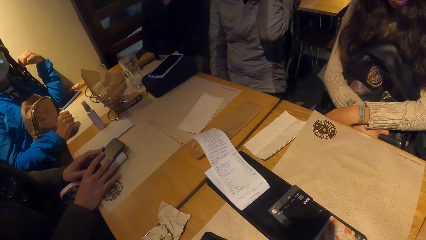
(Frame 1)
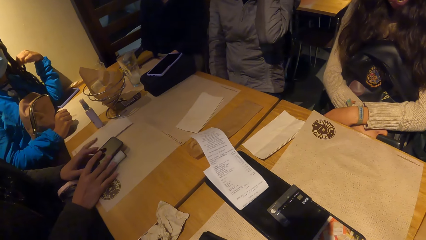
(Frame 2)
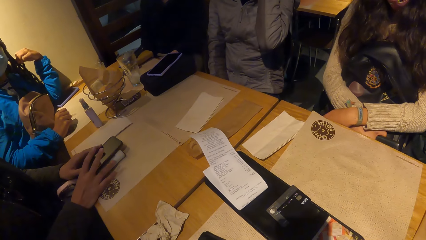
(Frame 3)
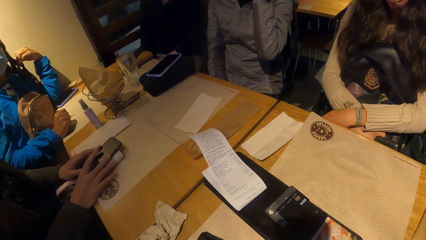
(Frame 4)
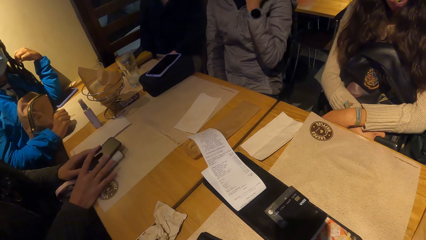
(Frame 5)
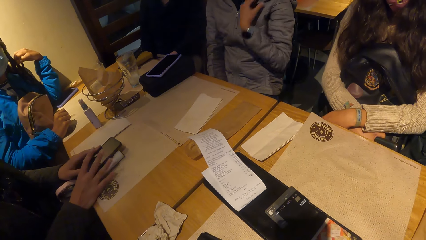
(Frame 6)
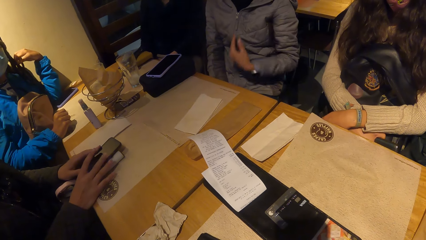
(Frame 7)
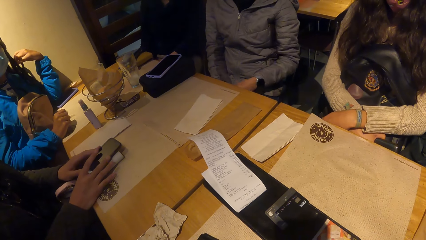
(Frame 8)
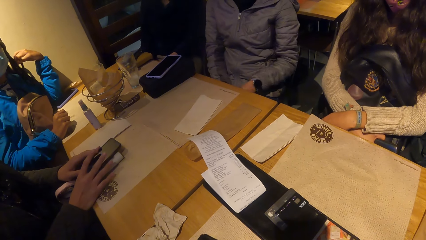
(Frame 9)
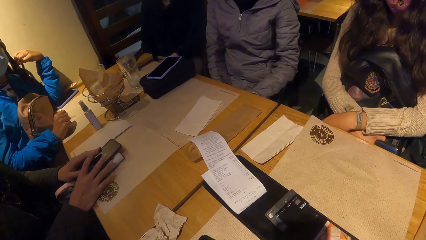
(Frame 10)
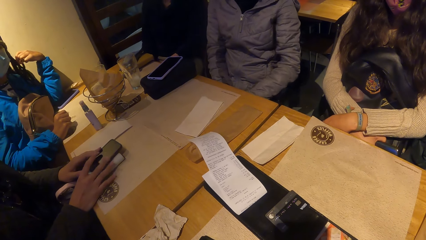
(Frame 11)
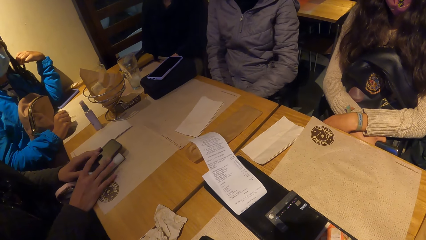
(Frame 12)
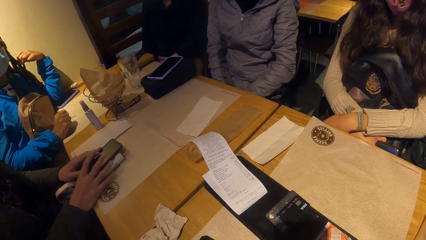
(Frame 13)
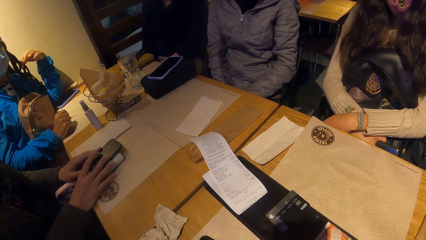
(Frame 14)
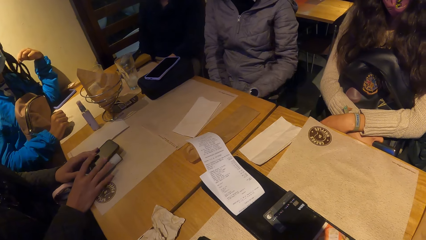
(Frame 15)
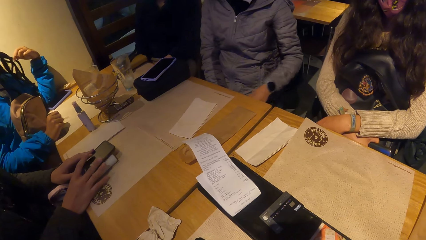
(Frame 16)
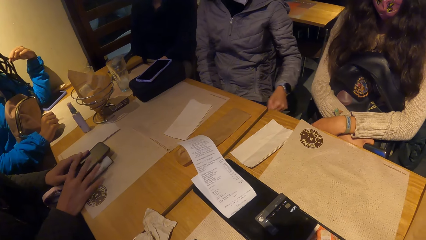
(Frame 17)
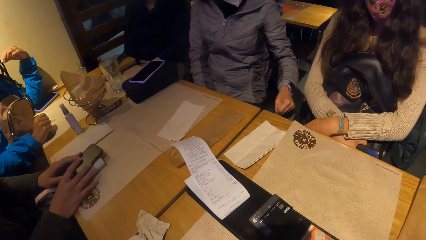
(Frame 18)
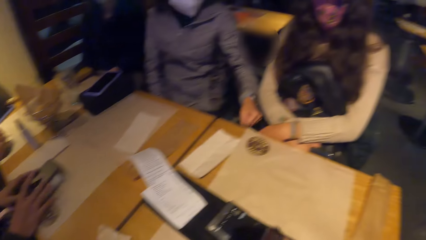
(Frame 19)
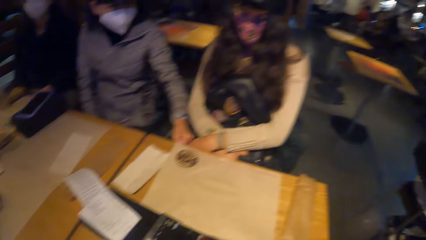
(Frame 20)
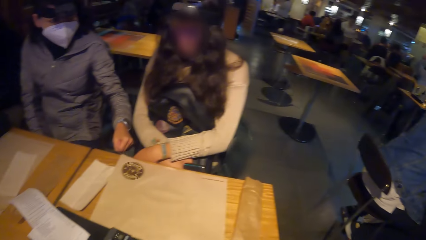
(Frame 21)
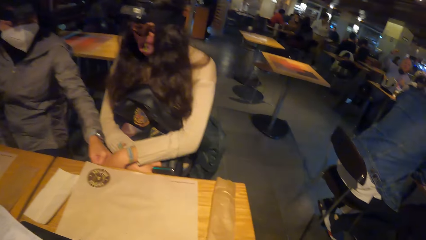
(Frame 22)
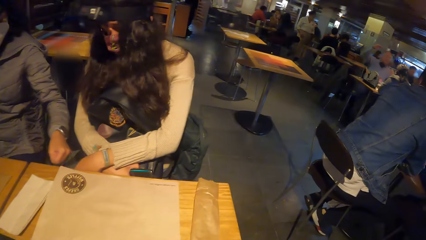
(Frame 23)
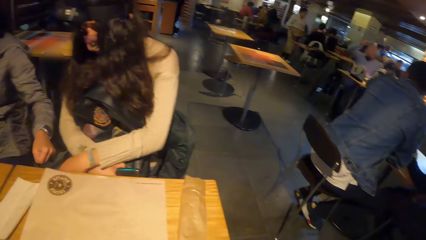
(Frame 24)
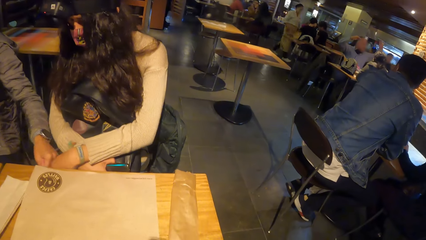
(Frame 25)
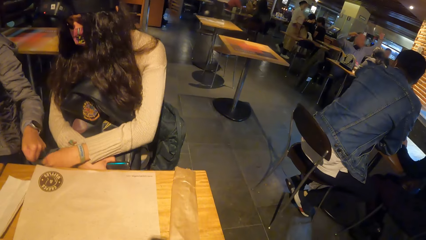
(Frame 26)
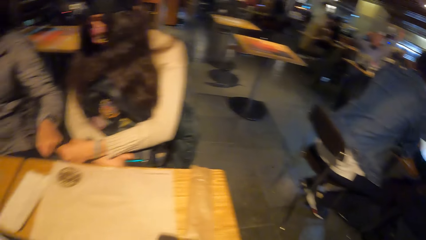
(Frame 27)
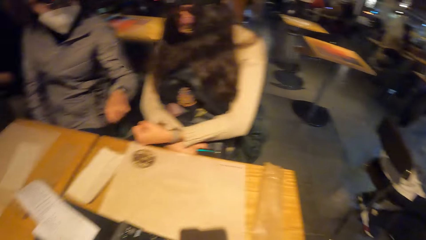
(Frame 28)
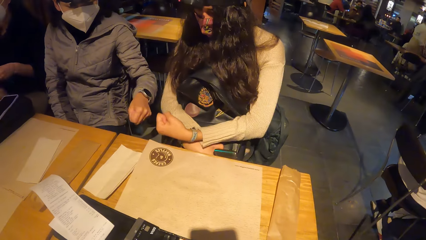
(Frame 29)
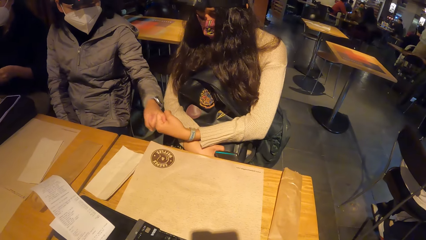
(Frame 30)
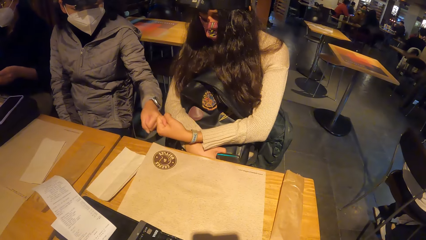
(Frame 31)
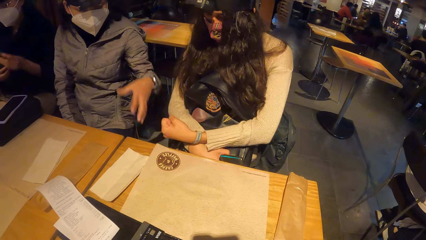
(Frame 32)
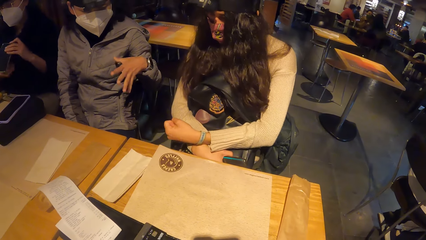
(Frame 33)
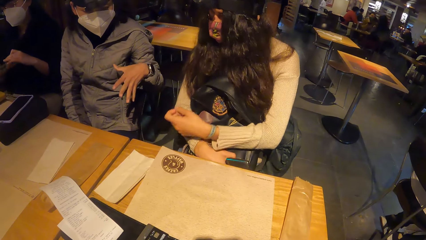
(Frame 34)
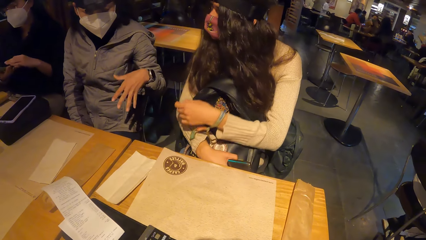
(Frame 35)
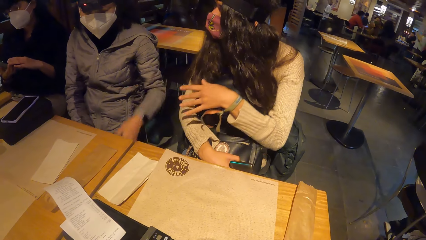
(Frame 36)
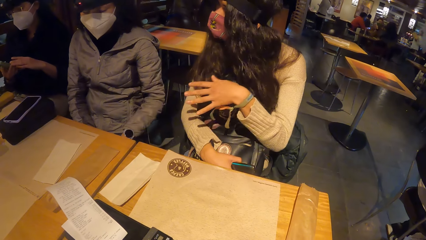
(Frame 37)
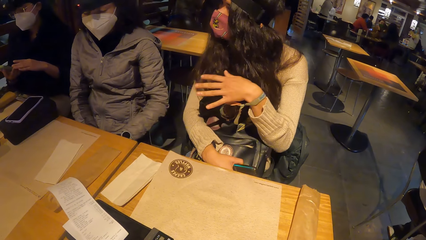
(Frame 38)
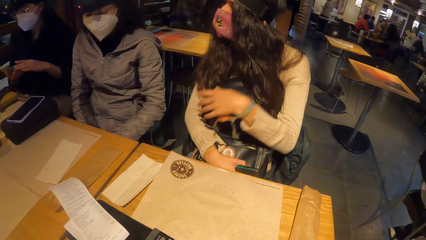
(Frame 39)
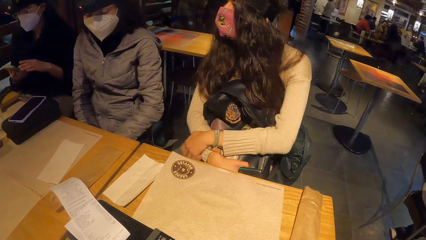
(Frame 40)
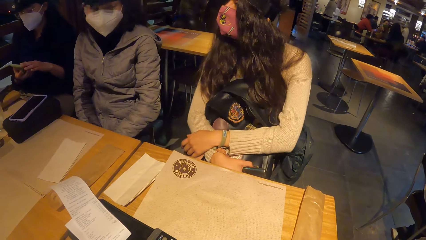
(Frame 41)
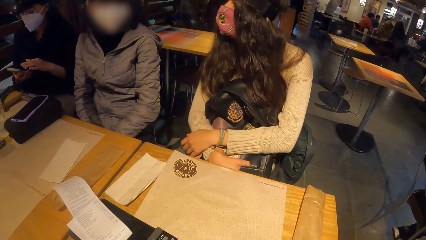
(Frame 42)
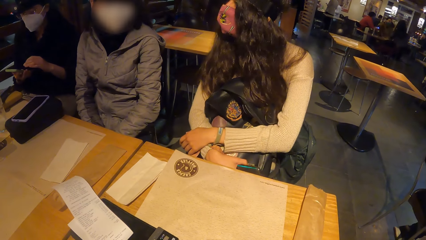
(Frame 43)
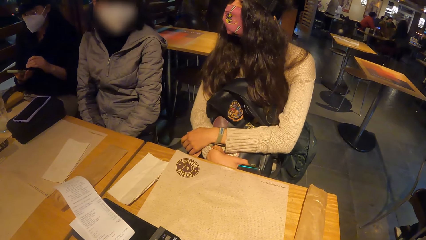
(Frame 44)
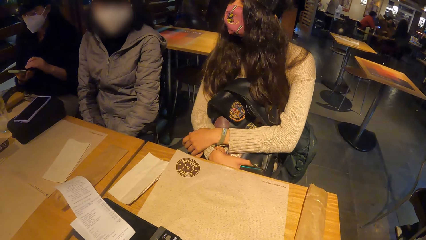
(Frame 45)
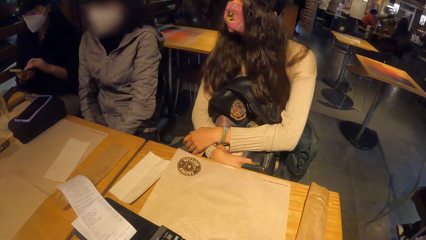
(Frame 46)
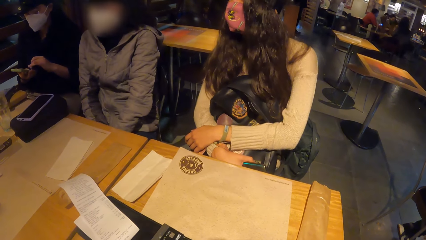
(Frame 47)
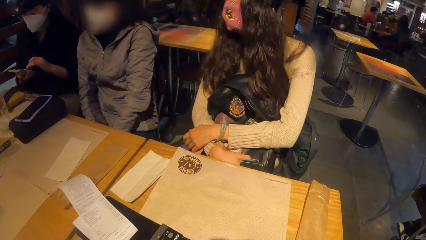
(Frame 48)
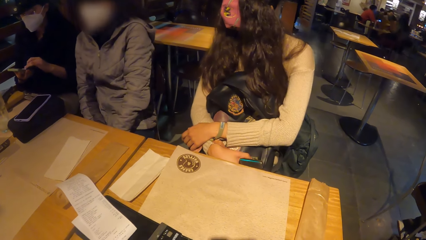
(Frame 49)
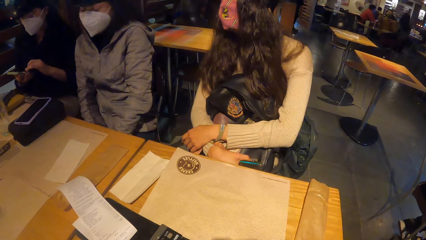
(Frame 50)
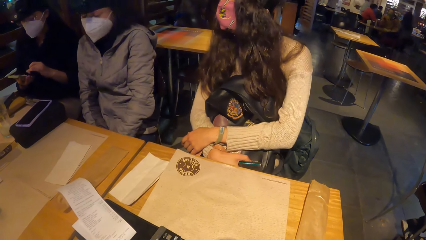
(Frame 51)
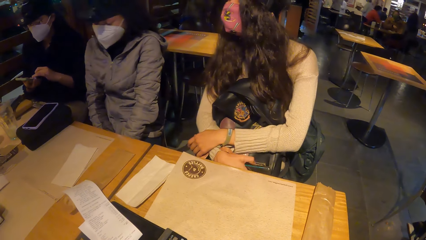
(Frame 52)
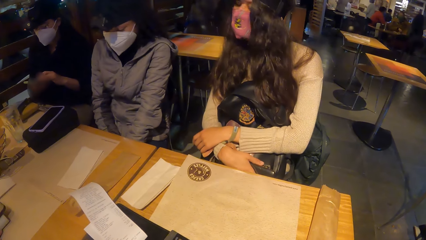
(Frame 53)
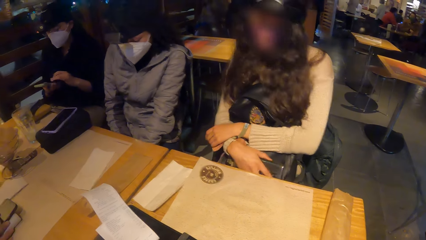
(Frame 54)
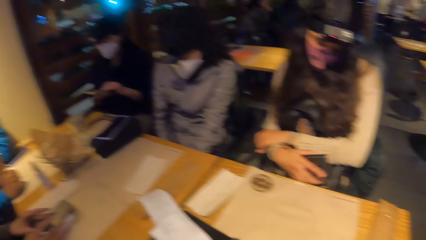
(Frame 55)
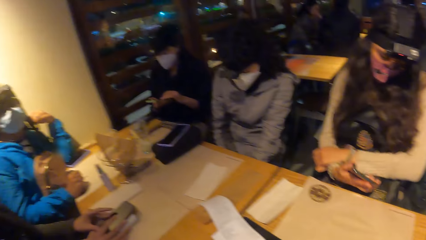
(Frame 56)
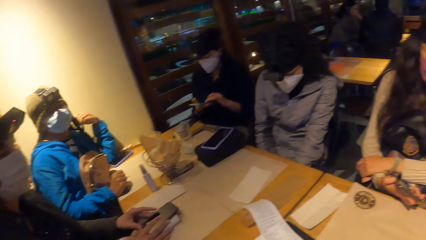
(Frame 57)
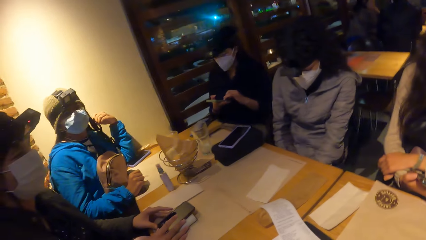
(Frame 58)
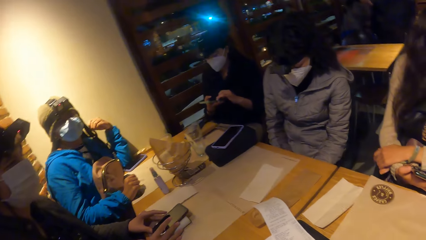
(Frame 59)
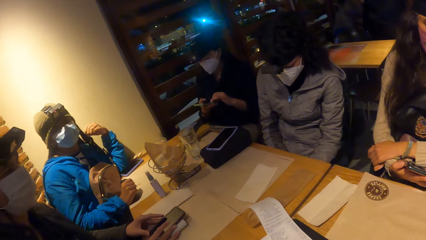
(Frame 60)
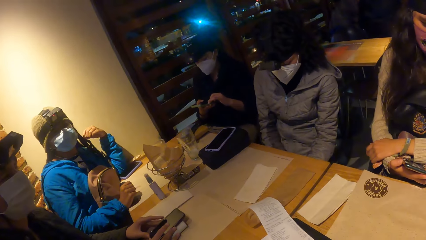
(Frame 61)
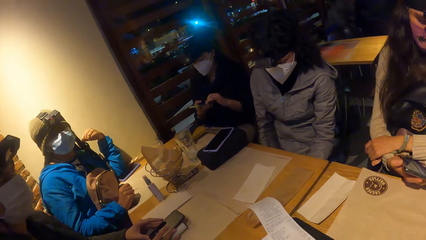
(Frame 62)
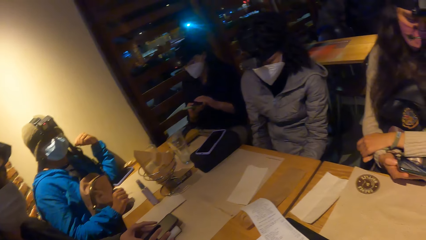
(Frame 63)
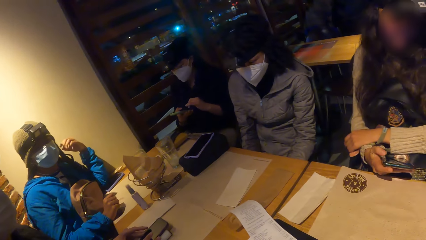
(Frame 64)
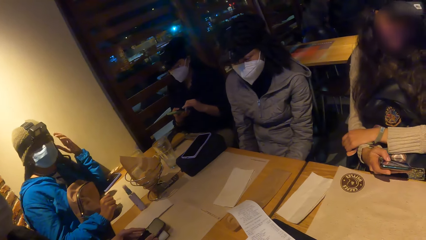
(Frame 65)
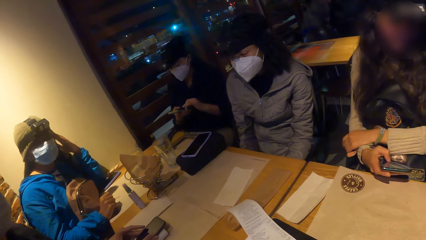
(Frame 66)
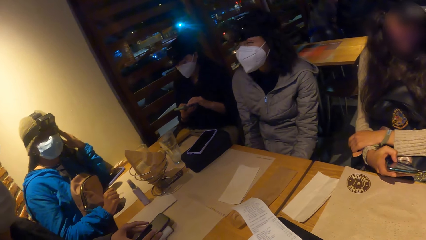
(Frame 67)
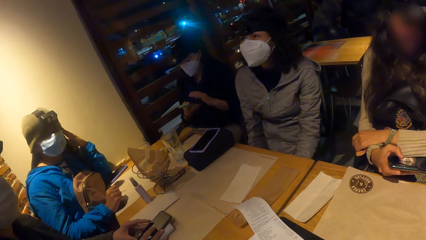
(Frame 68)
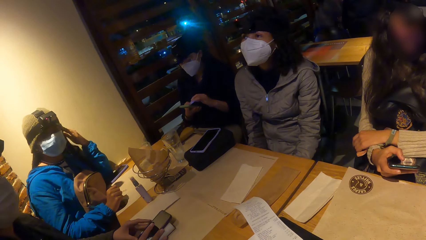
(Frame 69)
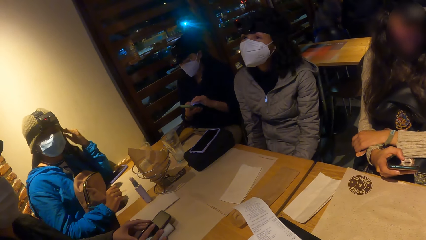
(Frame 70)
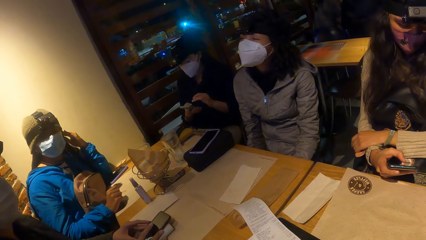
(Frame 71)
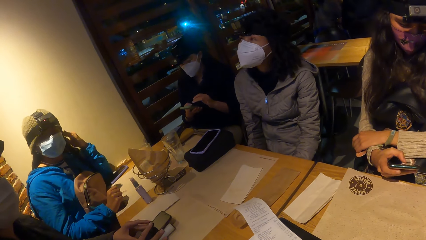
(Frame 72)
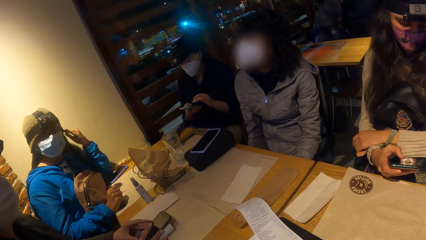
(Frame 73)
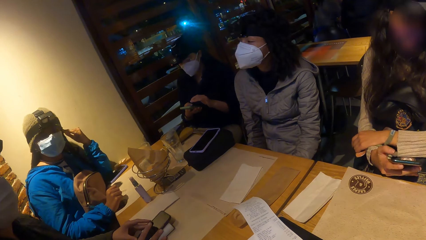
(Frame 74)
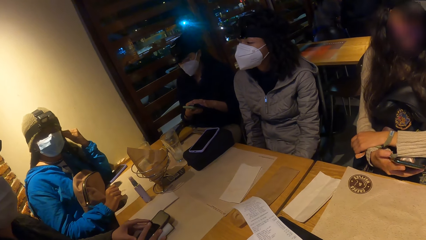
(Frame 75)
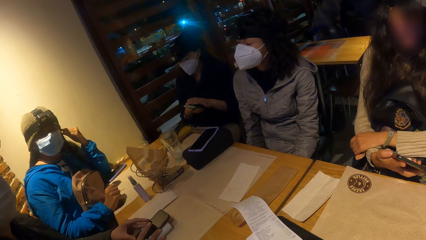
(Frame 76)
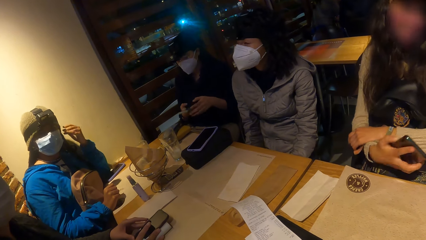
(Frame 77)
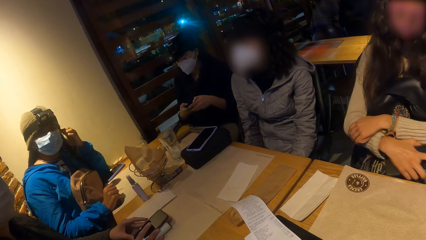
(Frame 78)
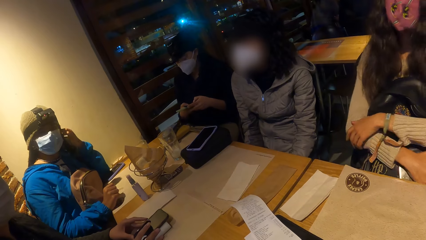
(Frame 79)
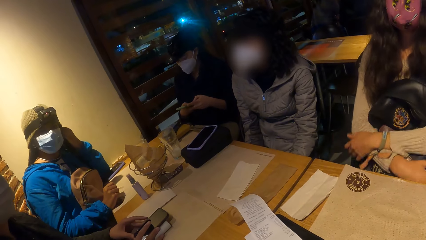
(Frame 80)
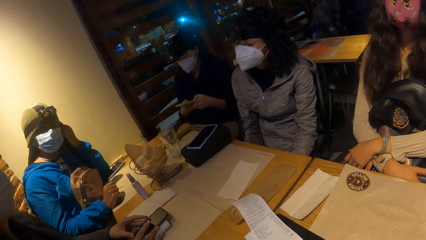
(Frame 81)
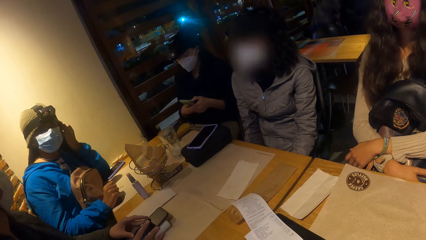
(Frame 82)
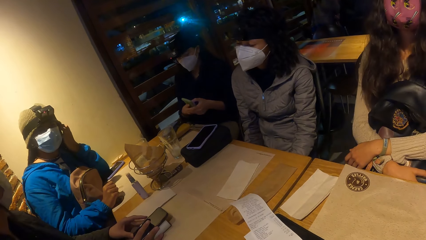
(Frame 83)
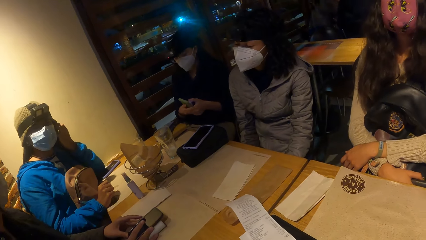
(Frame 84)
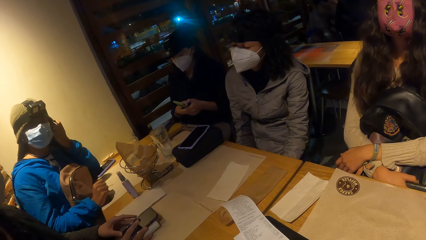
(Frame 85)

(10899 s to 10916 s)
A woman taps on a phone. Another woman hits a third woman on her lap with her left hand. The second woman stretches a hand towards the third woman. The second woman exchanges a fist bump with the third woman. The third woman converses with the second woman. The third woman operates the phone in her right hand. The camera wearer looks at a fourth woman. A fifth woman uses a phone.
